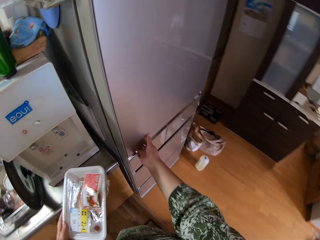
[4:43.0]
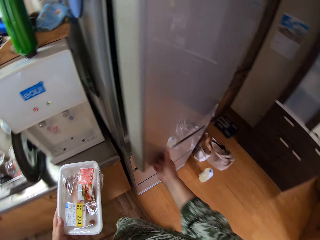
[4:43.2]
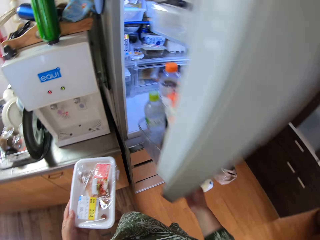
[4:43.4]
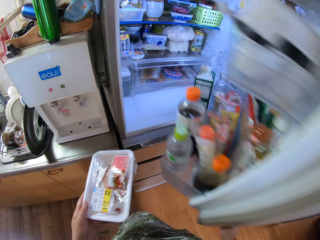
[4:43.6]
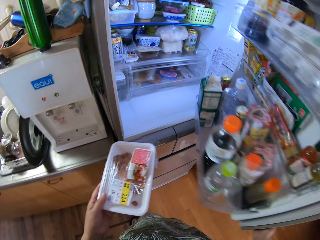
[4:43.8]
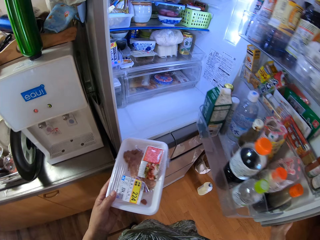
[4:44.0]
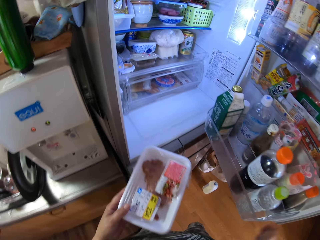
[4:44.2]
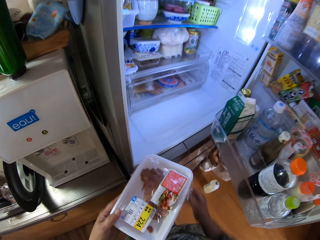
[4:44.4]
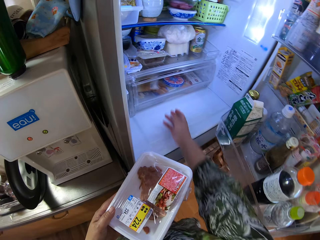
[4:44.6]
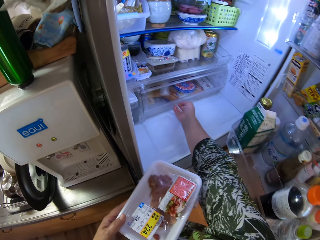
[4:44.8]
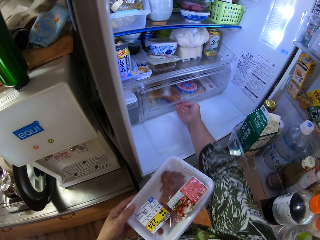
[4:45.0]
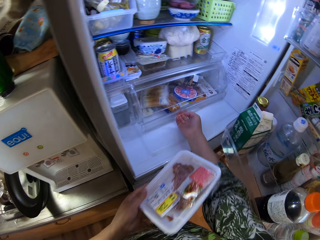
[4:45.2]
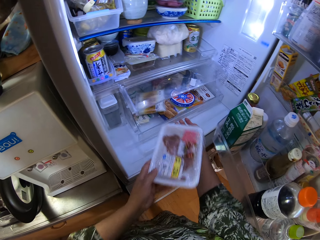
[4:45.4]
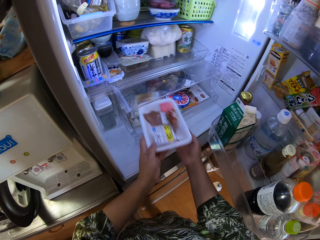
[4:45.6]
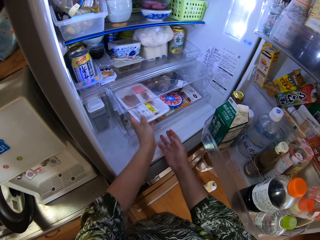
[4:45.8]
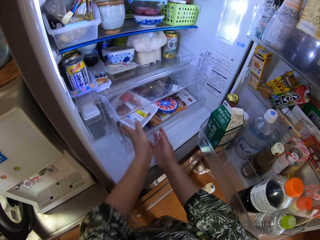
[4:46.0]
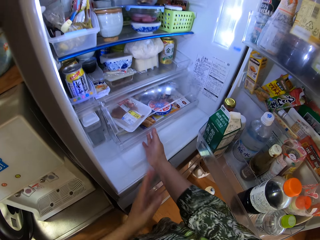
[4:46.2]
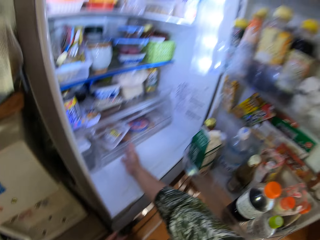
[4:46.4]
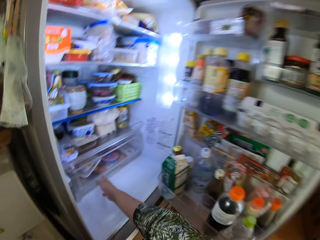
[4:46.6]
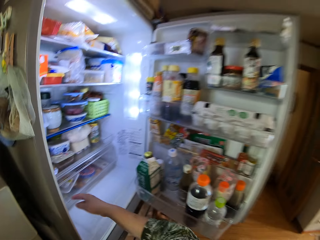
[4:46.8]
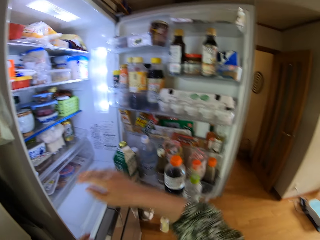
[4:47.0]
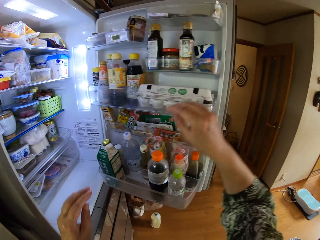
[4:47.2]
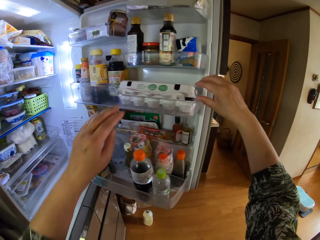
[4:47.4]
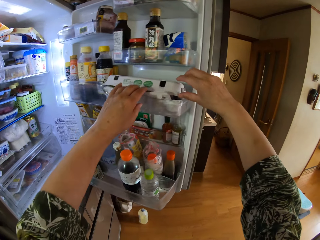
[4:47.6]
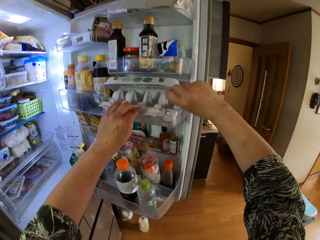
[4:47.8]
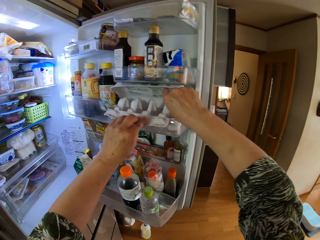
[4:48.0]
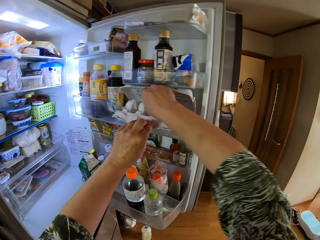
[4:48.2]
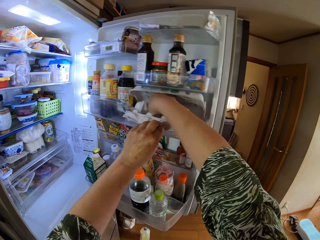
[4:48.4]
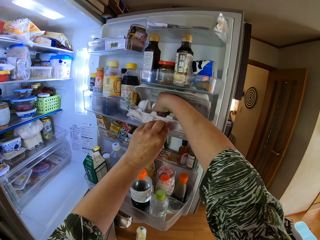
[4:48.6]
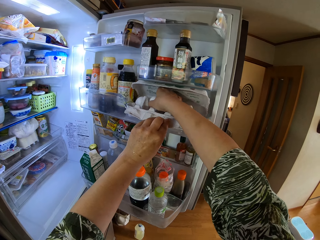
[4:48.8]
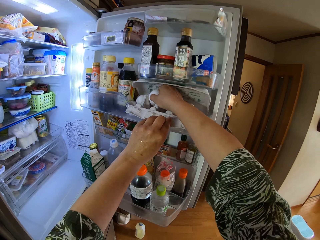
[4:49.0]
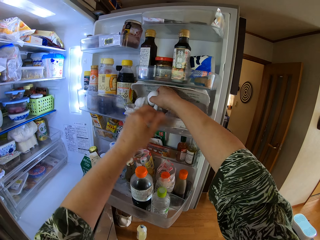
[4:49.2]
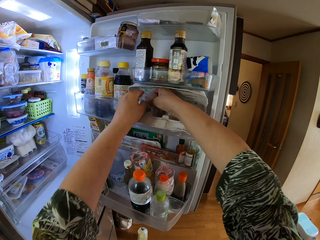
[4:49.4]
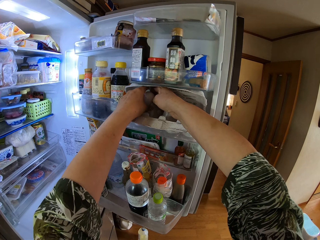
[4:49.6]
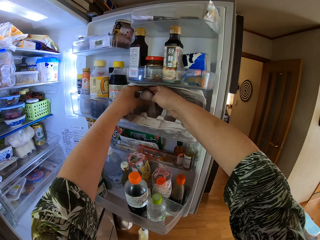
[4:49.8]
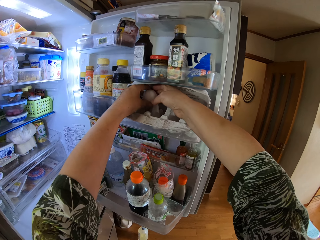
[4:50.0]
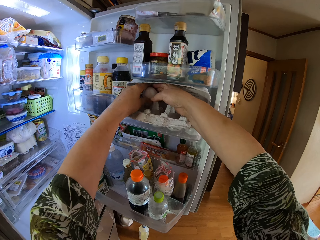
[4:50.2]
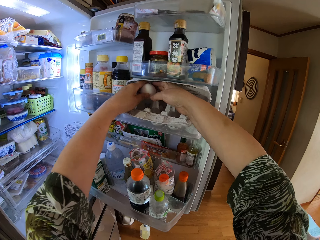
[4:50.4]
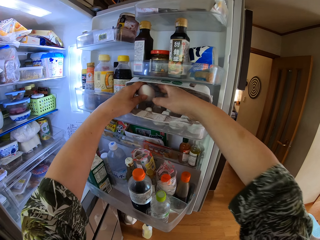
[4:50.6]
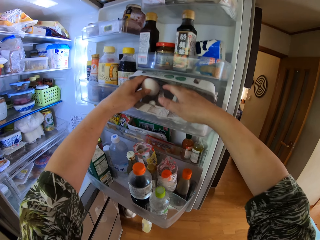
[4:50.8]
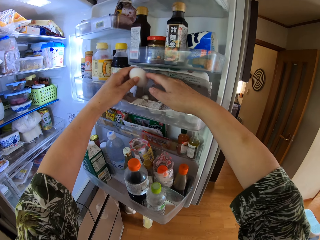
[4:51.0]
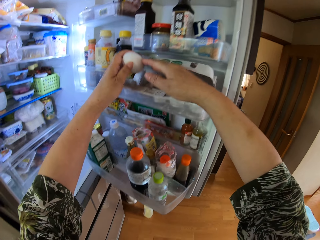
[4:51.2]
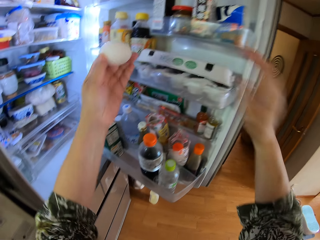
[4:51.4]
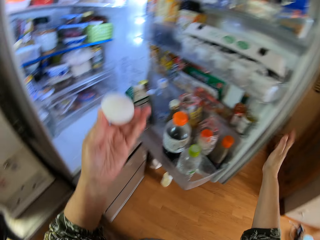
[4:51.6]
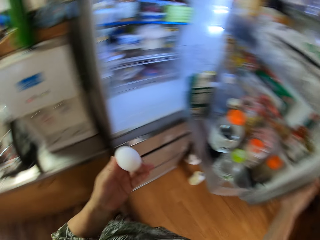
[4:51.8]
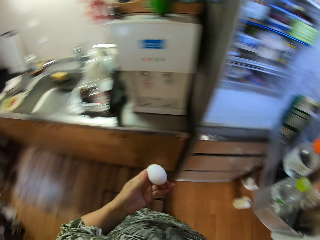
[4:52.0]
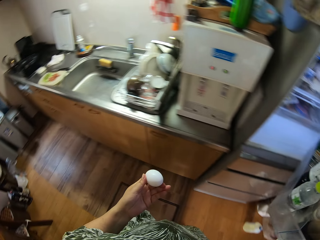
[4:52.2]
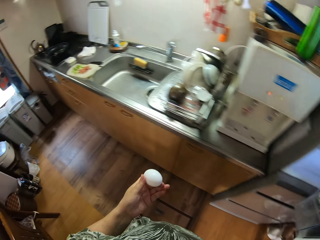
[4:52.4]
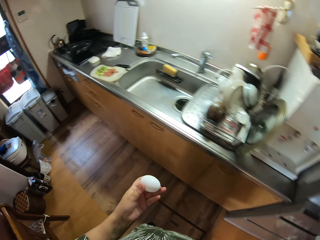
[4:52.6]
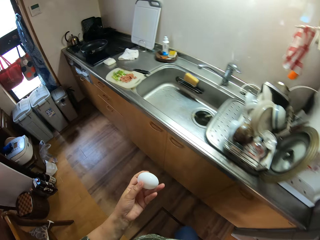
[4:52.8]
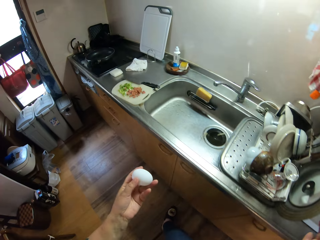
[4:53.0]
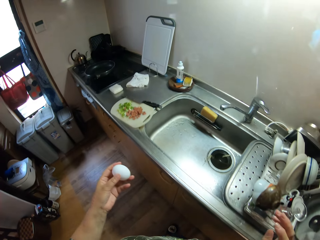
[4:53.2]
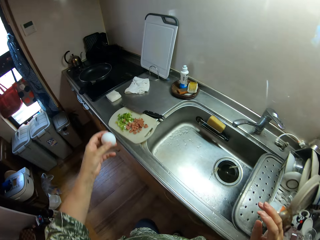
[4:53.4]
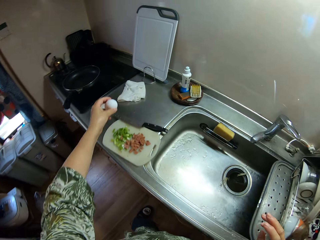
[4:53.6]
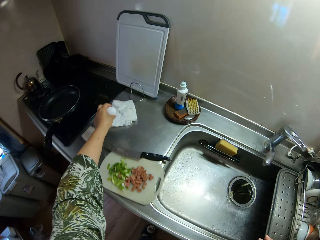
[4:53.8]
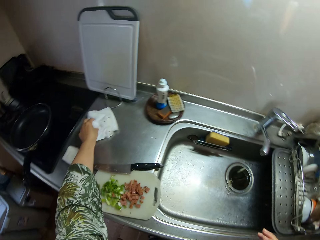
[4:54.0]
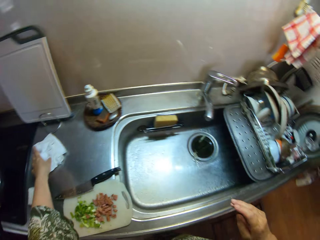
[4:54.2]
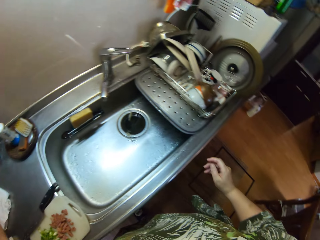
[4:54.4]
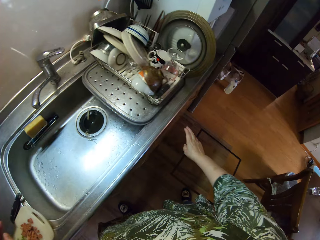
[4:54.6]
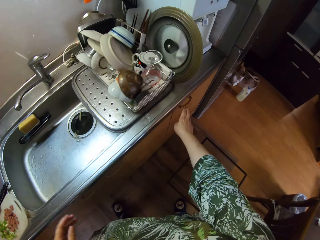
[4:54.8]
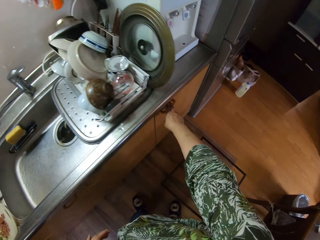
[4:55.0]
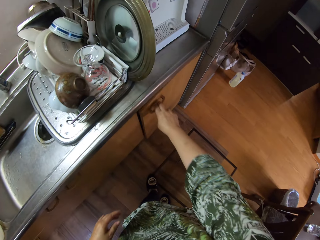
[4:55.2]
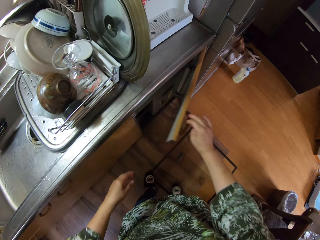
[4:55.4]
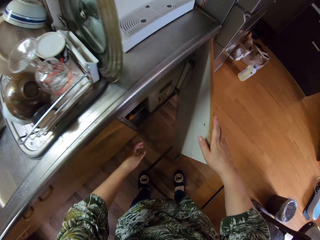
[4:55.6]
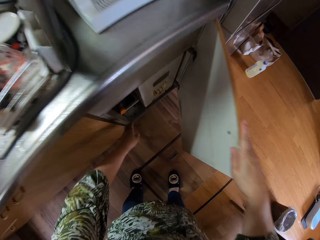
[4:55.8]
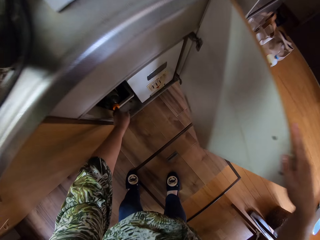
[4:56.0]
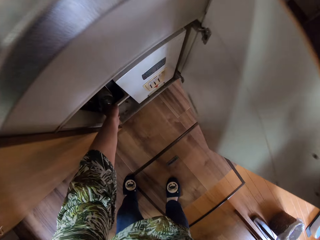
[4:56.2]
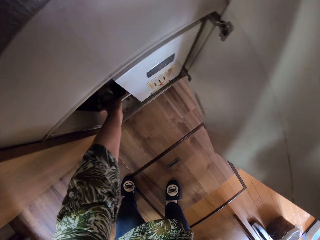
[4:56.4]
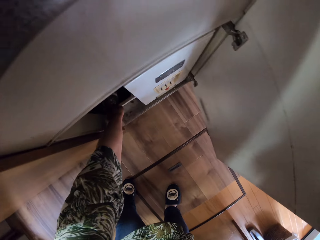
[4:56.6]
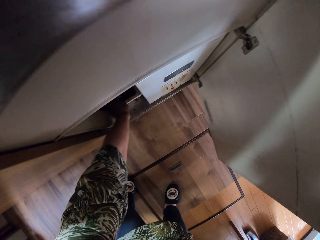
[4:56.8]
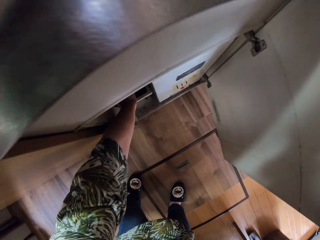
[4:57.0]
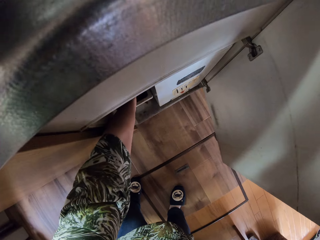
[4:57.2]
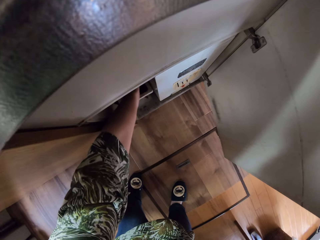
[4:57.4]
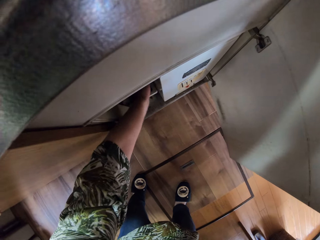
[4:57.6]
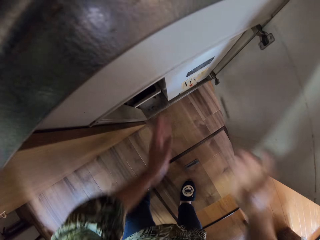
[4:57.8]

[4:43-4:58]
The camera wearer opens the fridge. They pull the storage container in the fridge. They put the pack in the container. They drag the container back in the fridge. They pick up an egg from the egg tray. They close the fridge door. They walk towards the sink. They place the egg beside the cooker. They open the kitchen cabinet.

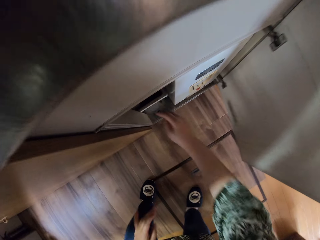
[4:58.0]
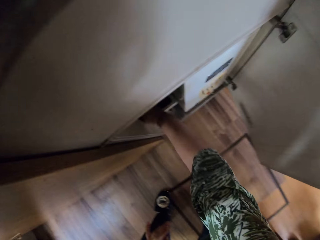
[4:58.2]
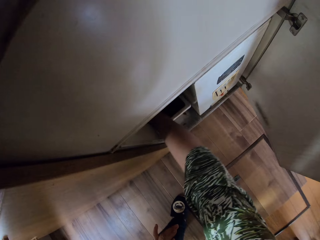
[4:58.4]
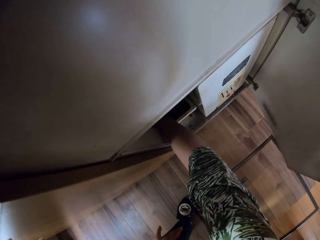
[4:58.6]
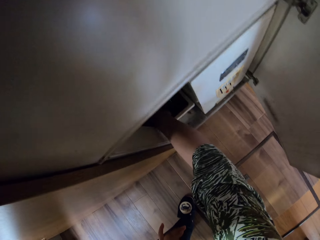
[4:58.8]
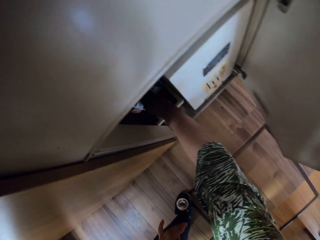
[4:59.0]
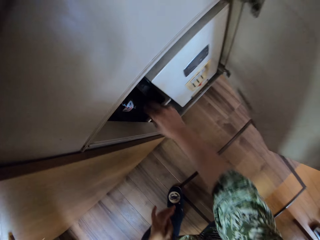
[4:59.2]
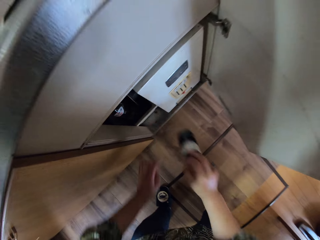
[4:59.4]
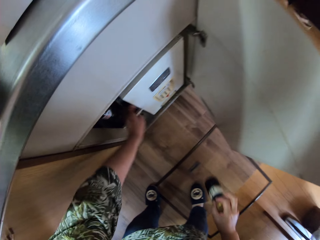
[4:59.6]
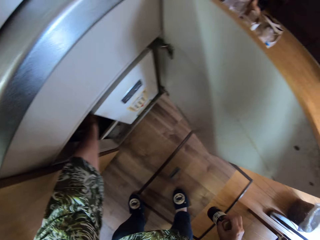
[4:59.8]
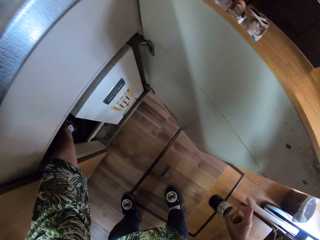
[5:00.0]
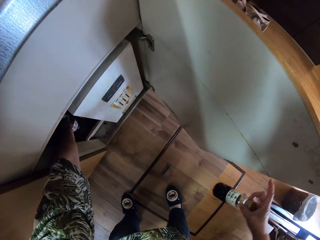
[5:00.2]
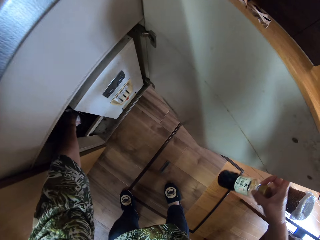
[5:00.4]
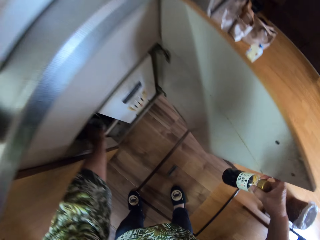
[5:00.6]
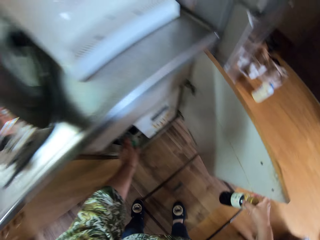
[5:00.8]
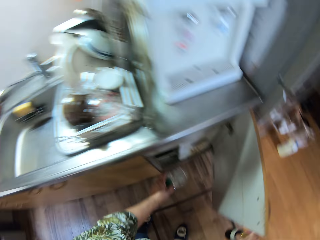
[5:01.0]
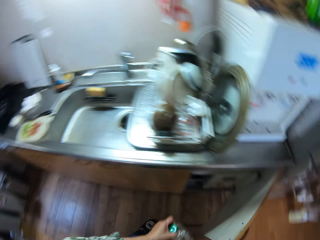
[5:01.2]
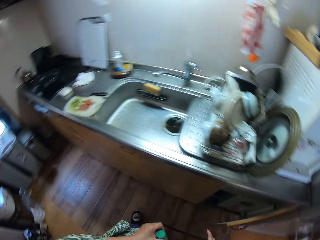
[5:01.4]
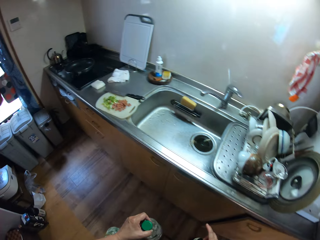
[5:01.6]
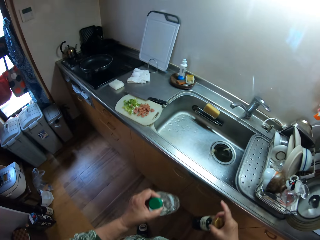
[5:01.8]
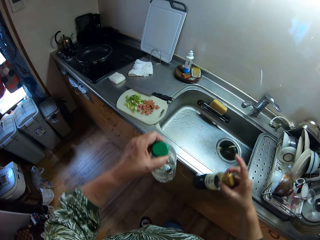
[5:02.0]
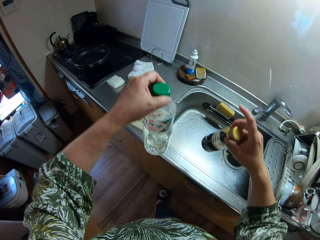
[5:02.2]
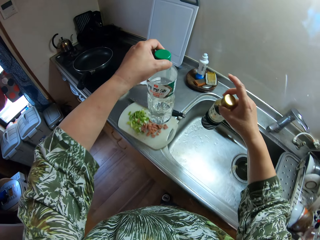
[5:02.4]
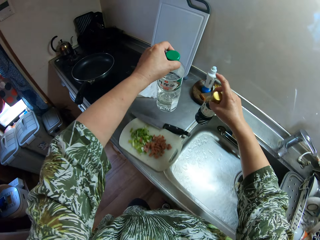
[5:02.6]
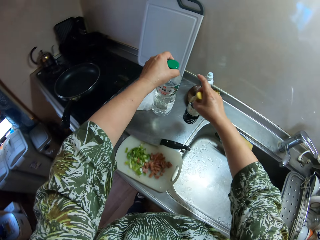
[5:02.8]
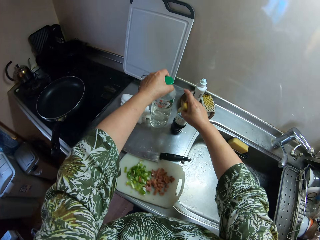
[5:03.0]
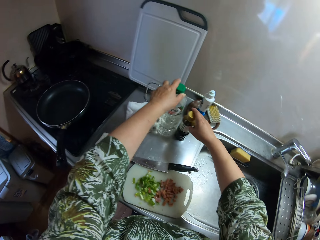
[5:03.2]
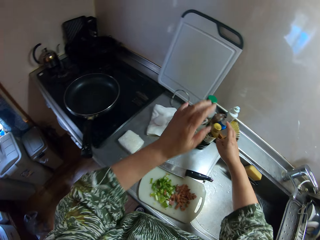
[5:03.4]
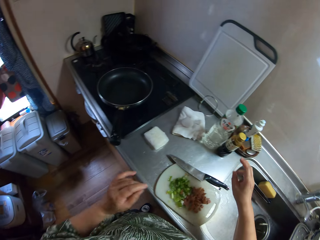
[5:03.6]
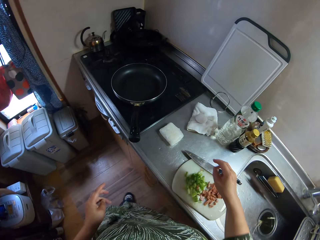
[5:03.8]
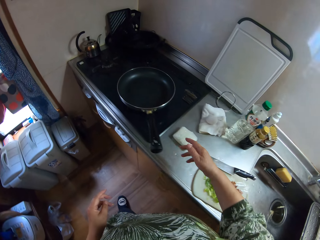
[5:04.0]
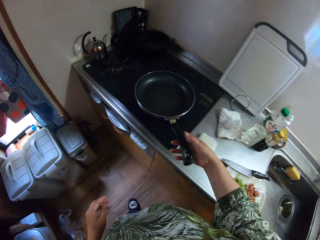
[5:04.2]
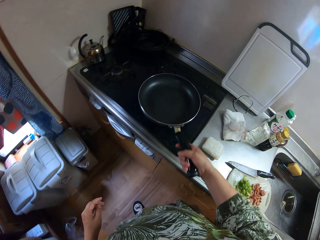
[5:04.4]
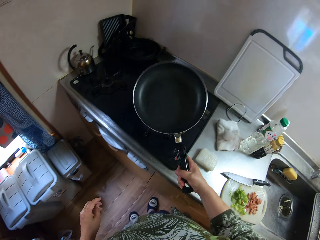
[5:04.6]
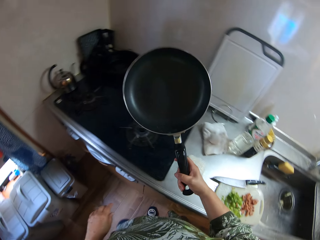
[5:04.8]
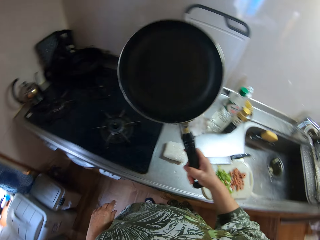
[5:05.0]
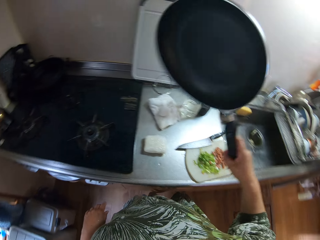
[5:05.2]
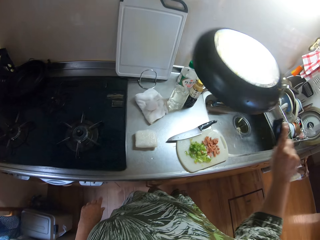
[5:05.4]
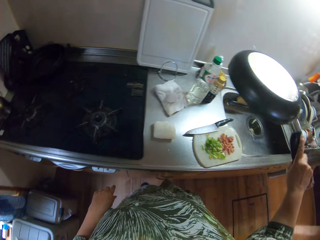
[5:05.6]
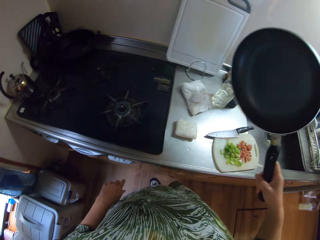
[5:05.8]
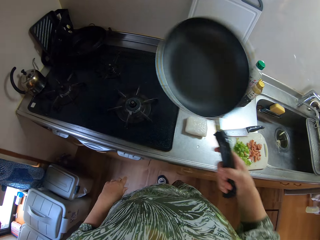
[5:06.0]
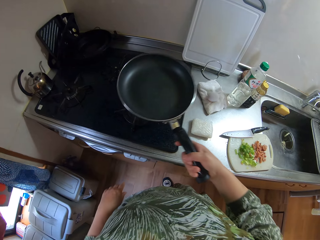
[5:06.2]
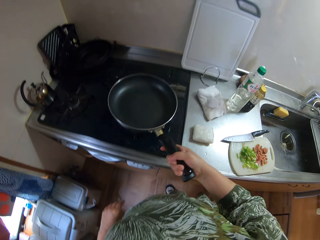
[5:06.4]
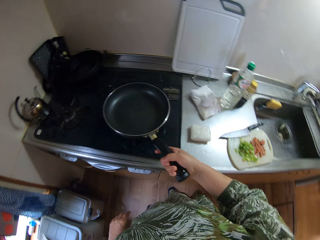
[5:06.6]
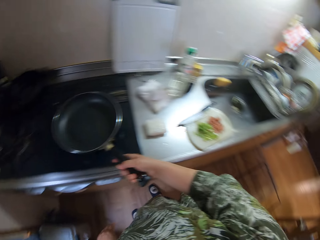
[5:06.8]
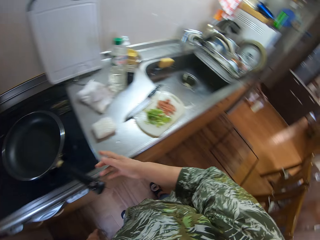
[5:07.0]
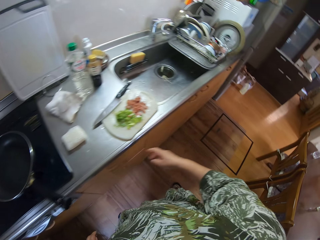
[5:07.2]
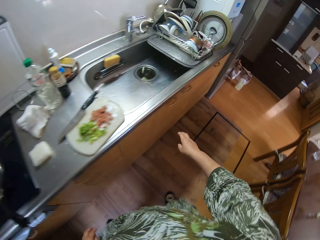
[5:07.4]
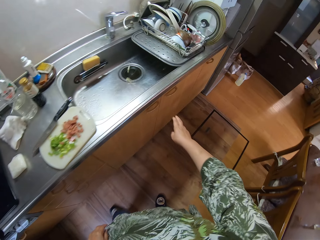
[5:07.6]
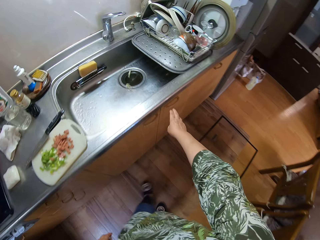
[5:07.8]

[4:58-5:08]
The camera wearer picks up a bottle. They close the cabinet. They walk towards the sink. They place the bottle beside the sink. They hold a pan. They lift the pan. They place the pan on the cooker.
